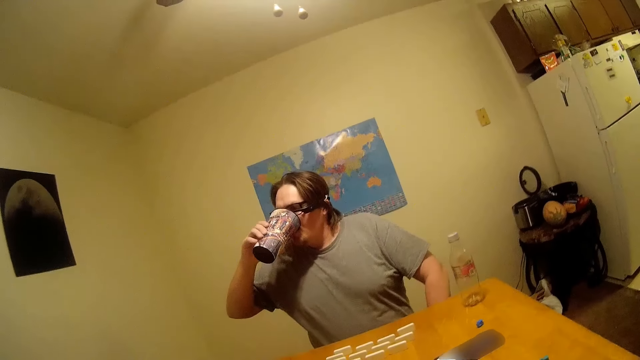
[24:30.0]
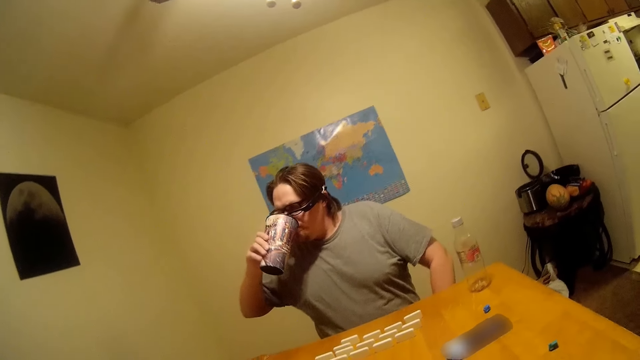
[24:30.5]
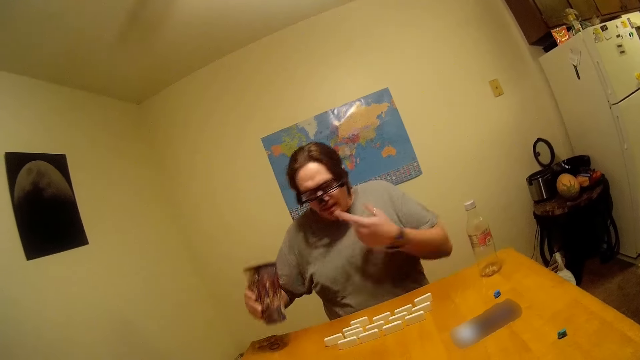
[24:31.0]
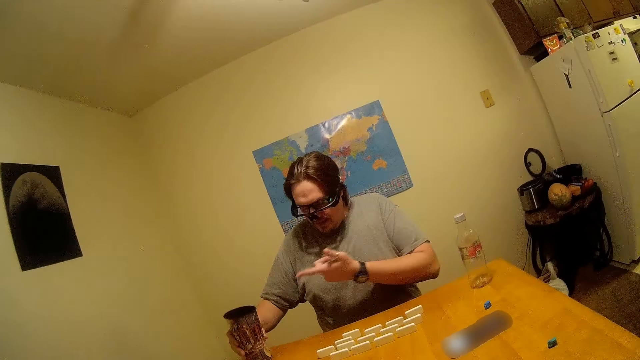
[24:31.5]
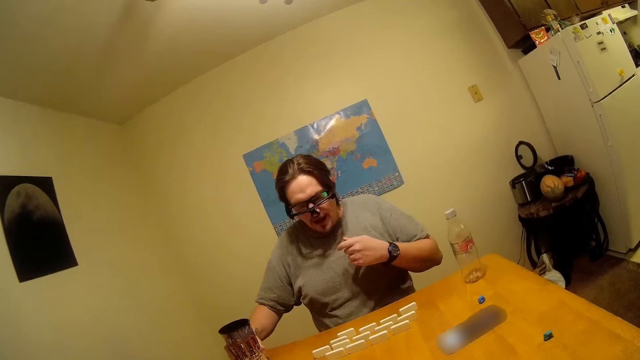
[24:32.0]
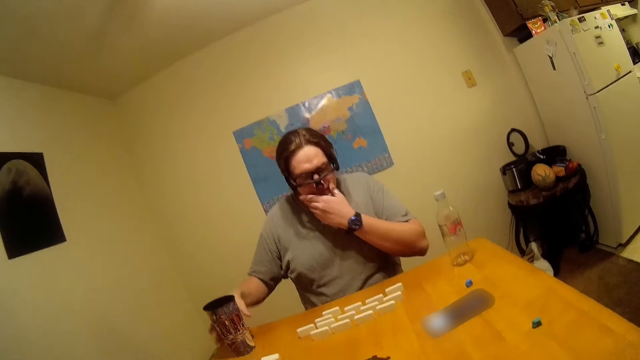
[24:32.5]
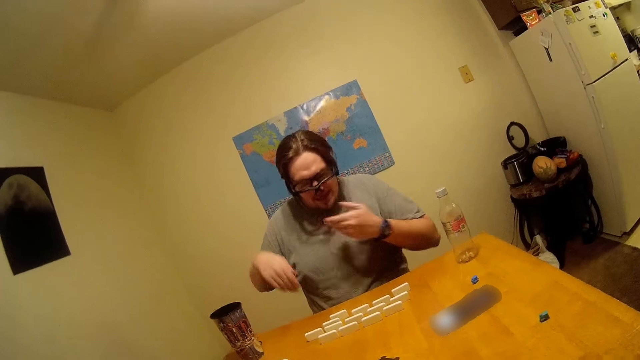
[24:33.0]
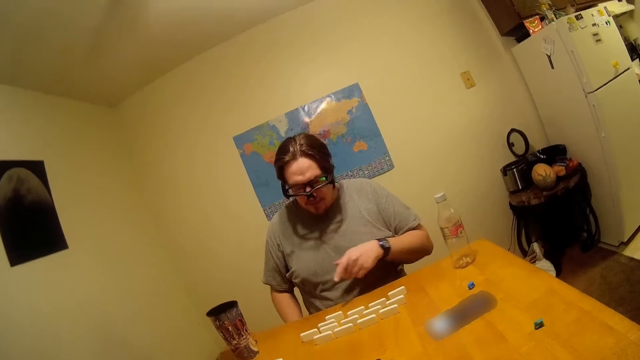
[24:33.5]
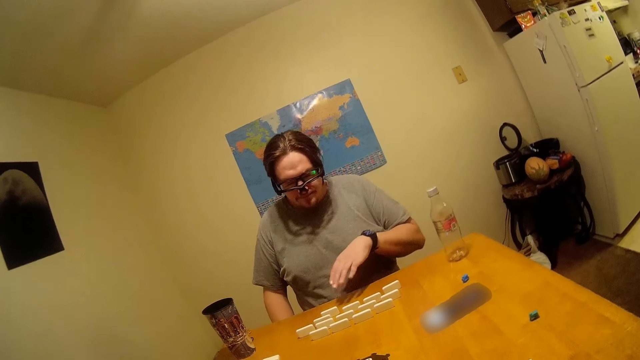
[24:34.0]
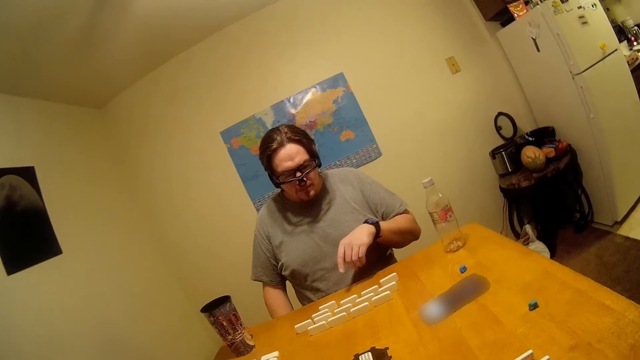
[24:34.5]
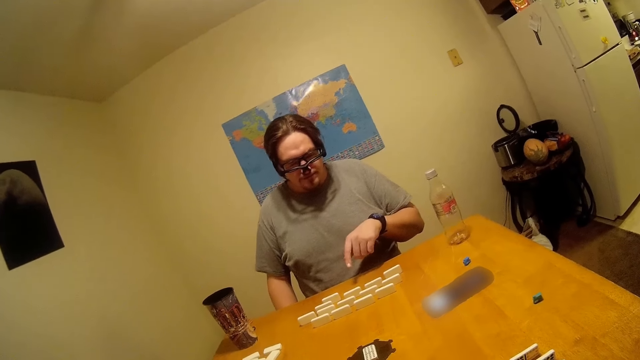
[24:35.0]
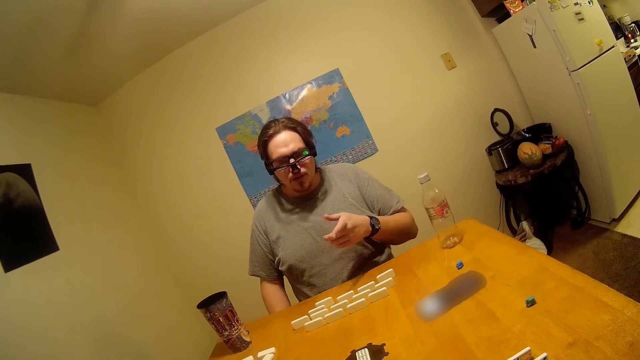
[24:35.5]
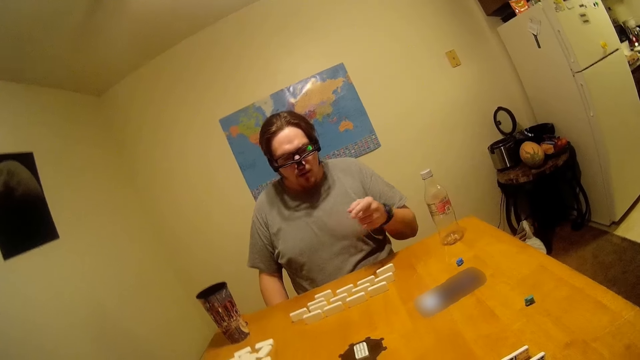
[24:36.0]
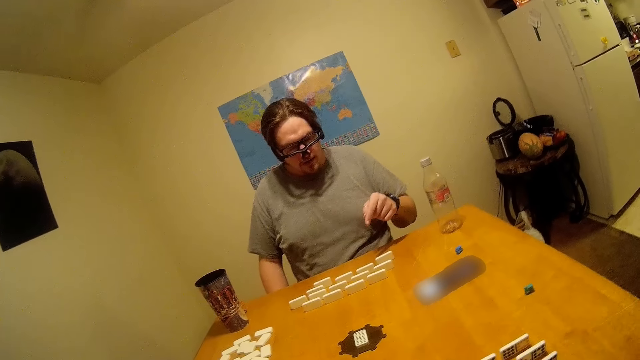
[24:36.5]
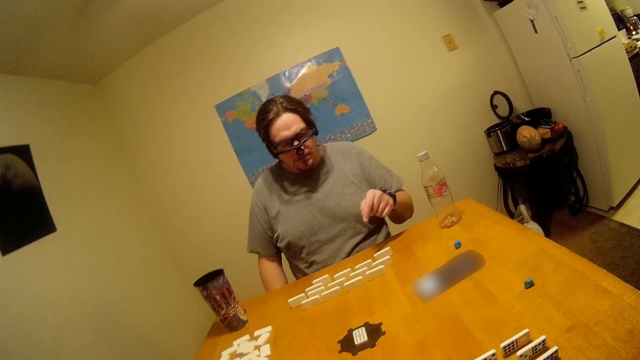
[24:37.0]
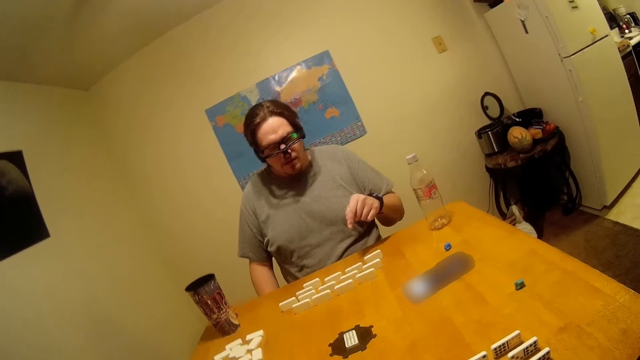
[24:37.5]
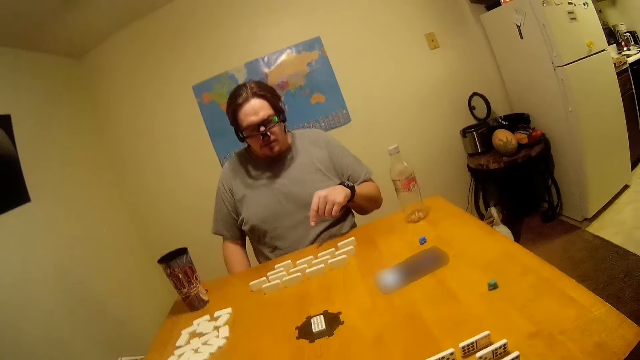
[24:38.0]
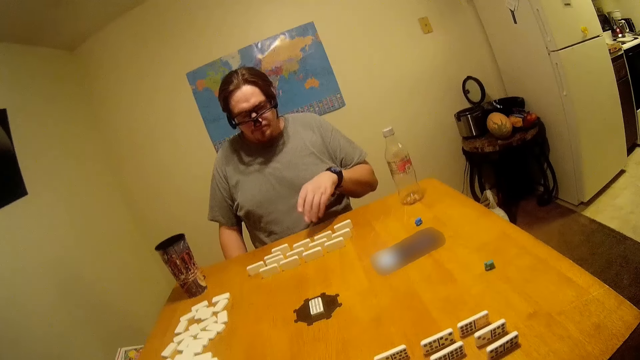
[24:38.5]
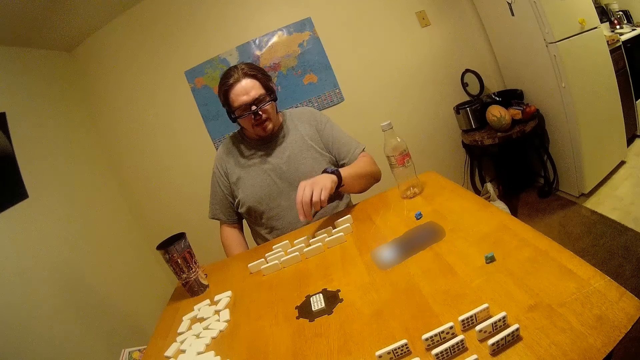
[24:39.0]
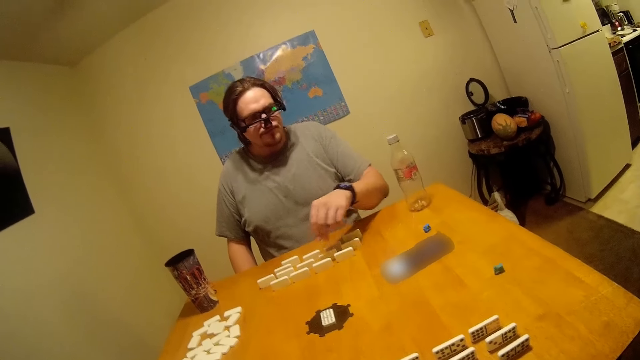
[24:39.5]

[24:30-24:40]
A man talks and puts the cup of something on the table. The man touches his mouth with his left hand, moves his hand and talks to the camera wearer. The camera wearer talks to the man.

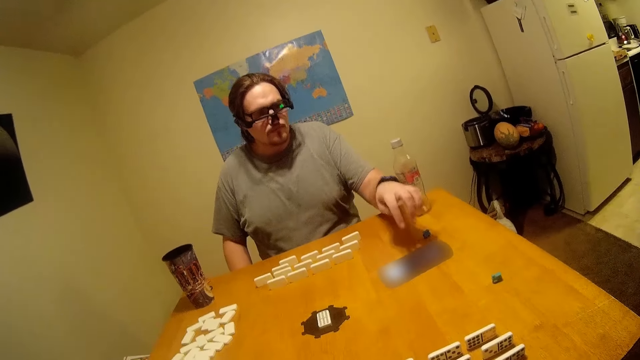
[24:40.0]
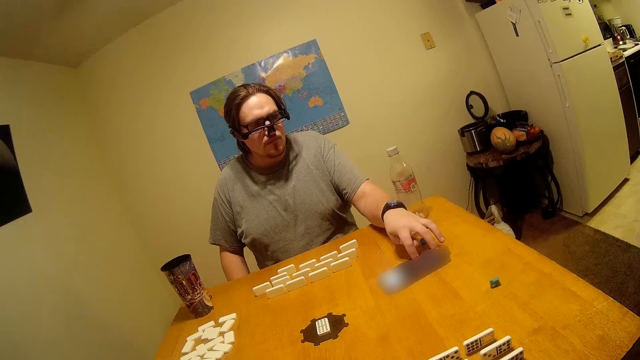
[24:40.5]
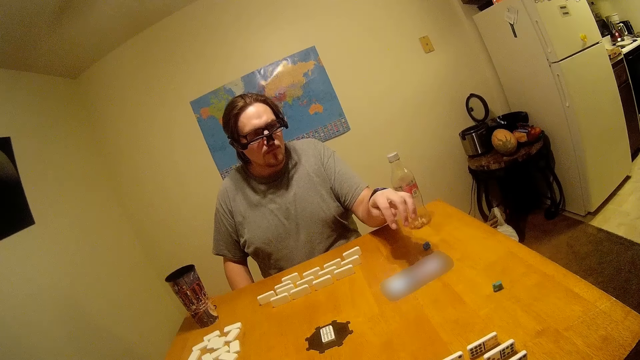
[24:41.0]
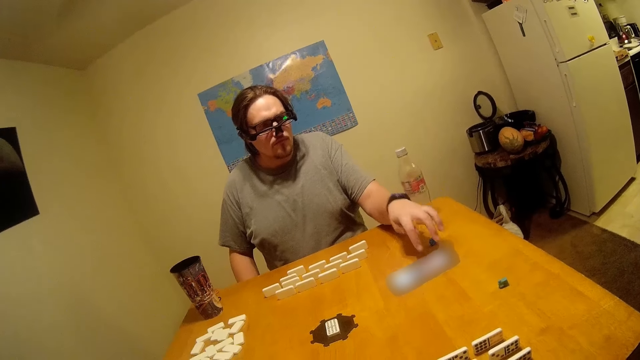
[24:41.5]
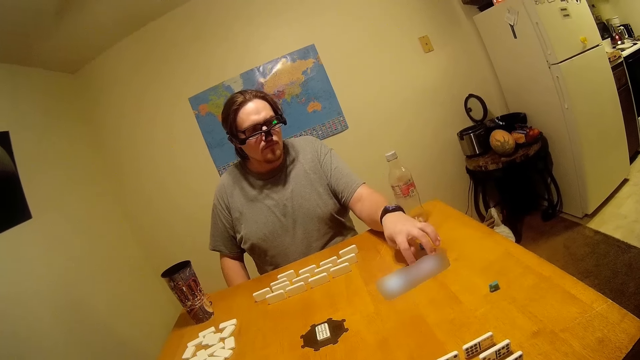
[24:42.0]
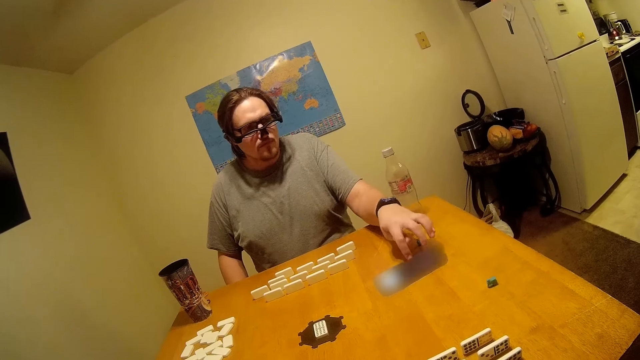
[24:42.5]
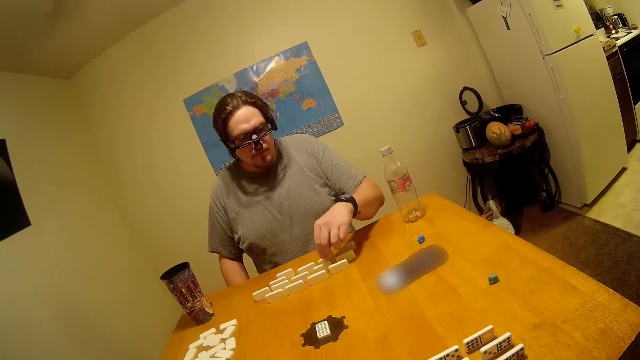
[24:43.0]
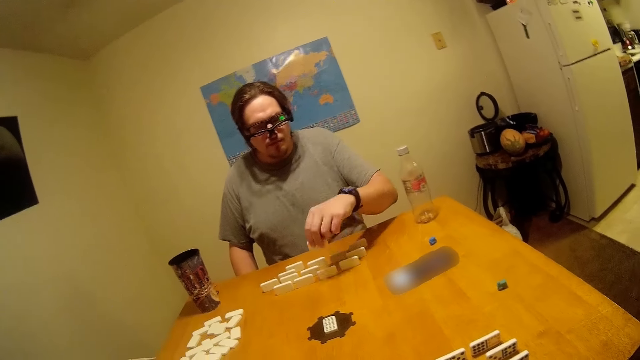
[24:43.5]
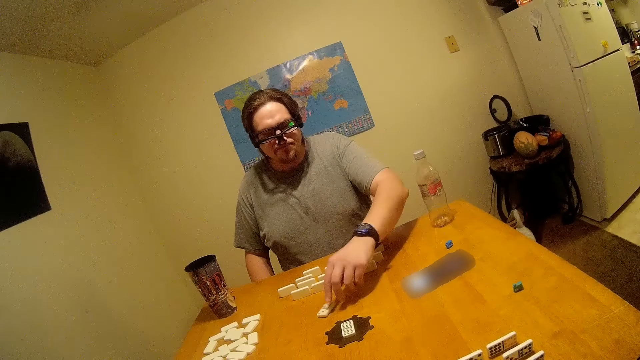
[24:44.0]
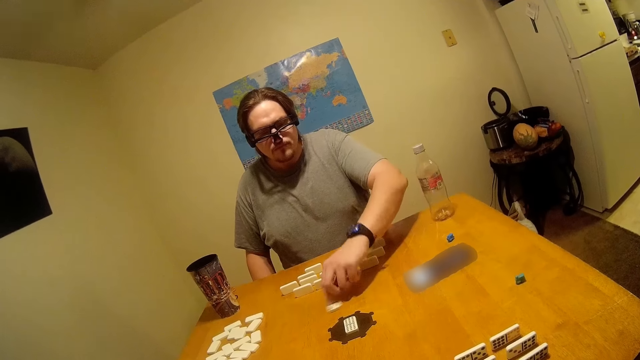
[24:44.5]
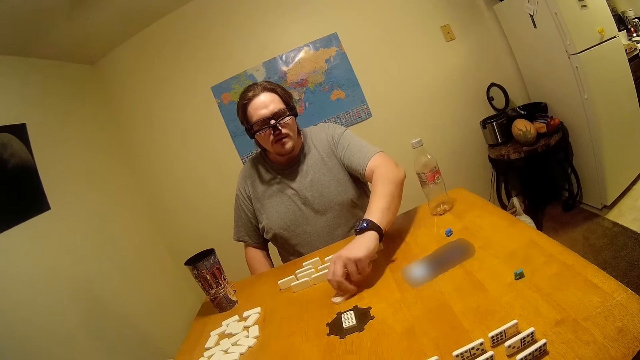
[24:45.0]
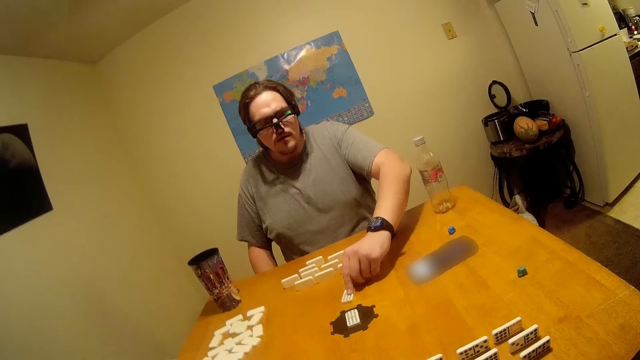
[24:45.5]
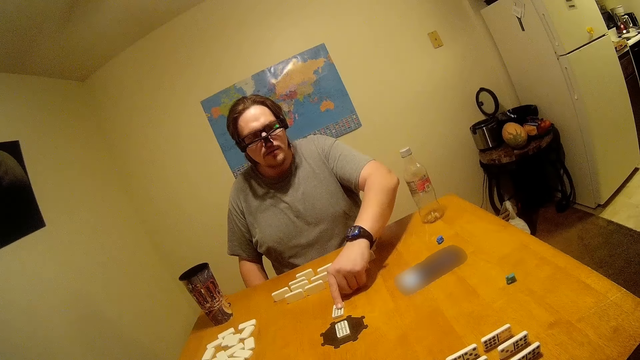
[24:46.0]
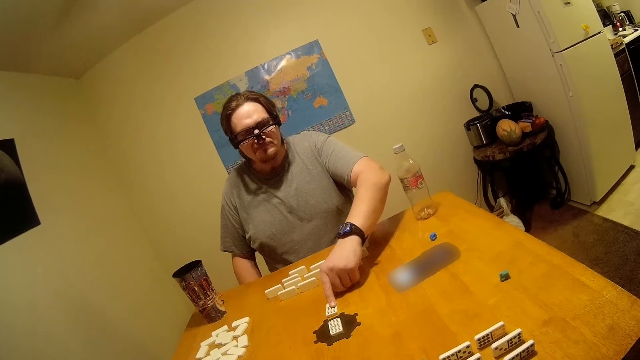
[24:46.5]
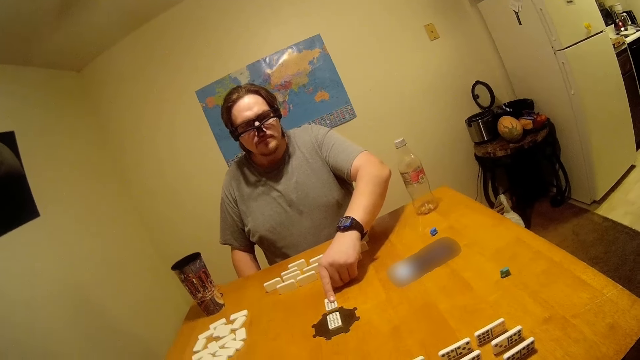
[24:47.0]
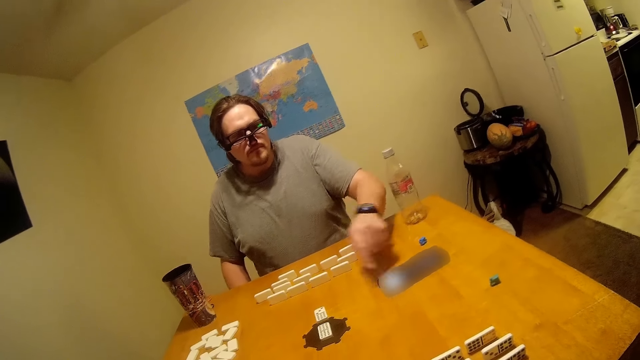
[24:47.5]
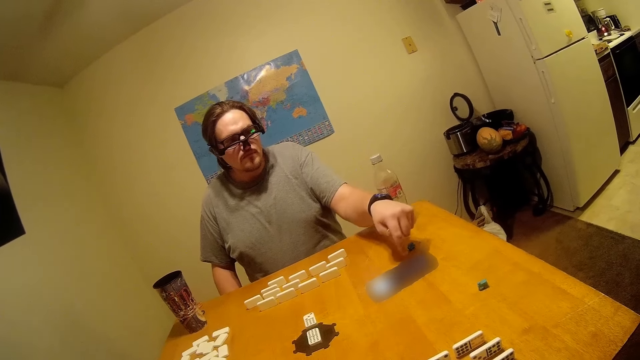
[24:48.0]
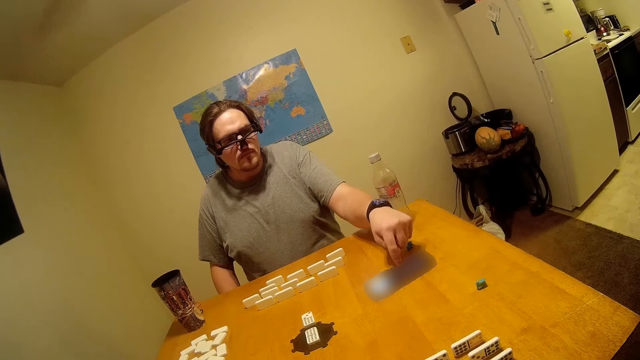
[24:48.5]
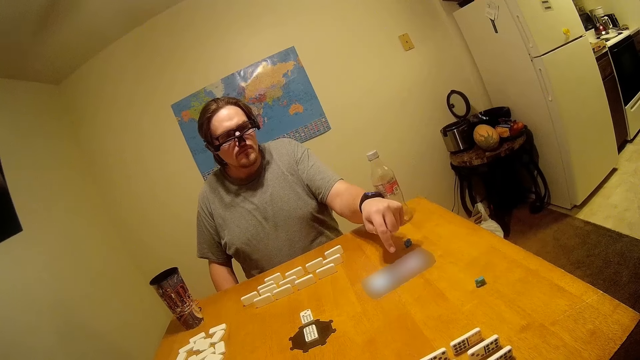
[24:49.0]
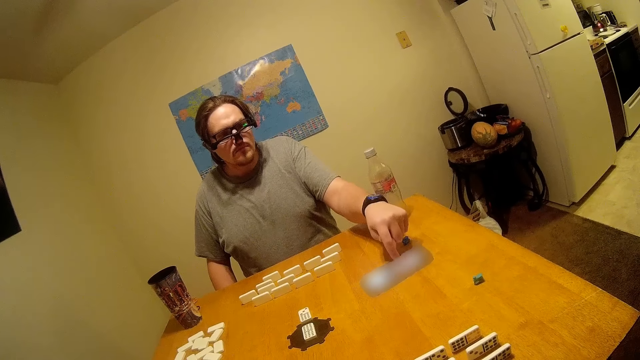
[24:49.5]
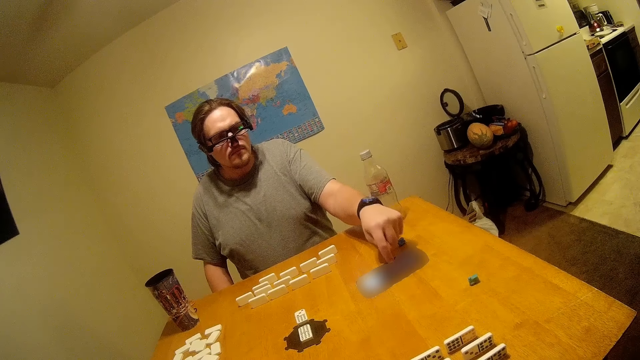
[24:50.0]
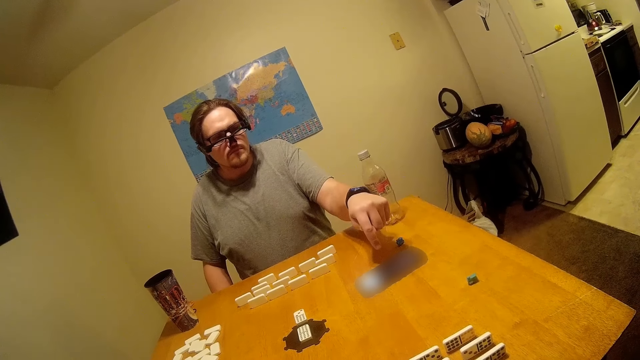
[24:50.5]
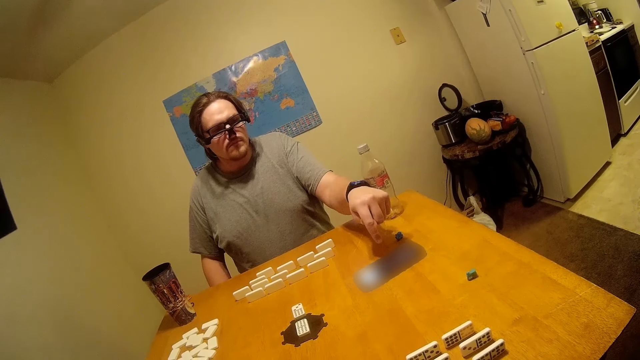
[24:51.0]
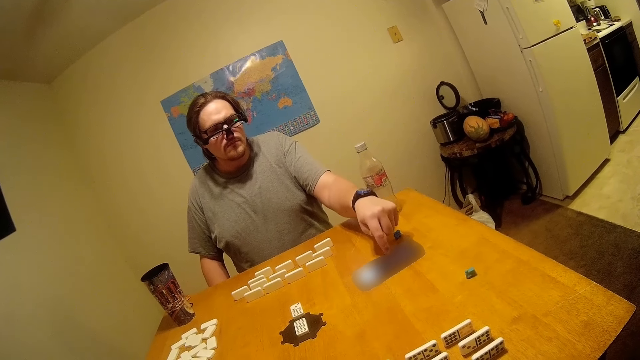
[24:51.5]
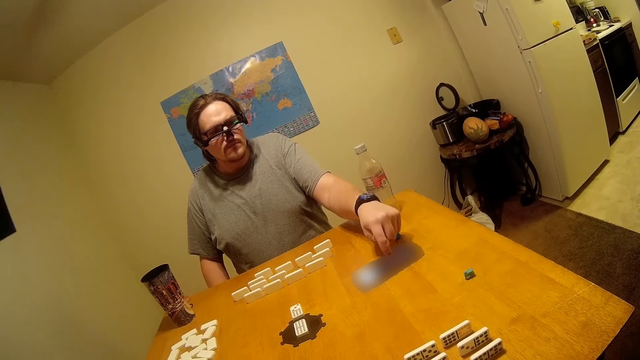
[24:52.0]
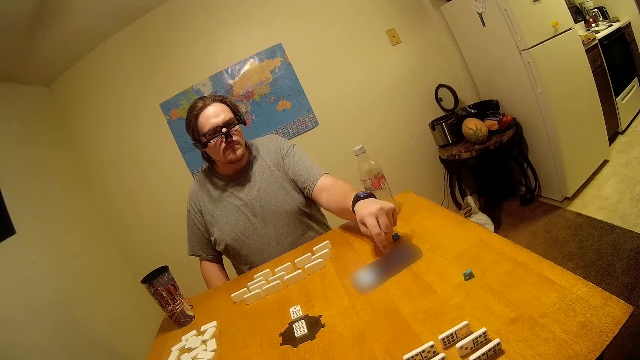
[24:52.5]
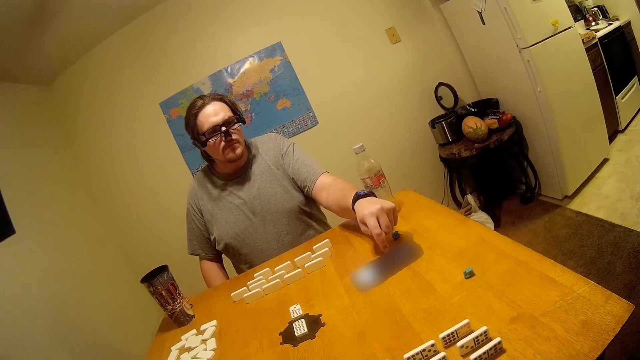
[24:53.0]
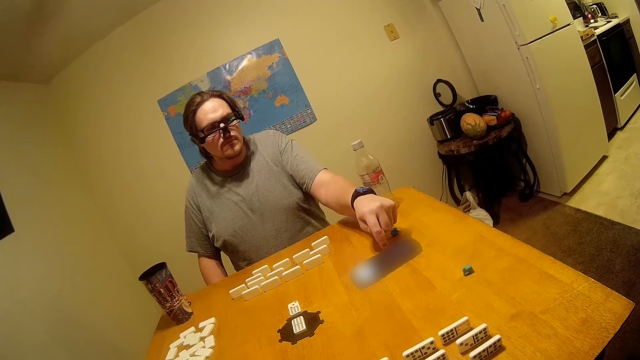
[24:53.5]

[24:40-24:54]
A man talks to the camera wearer, picks up a block or domino and touches the phone screen. The camera wearer talks. The man touches the phone screen, picks up the domino, puts the domino on the table and touches the phone screen.
